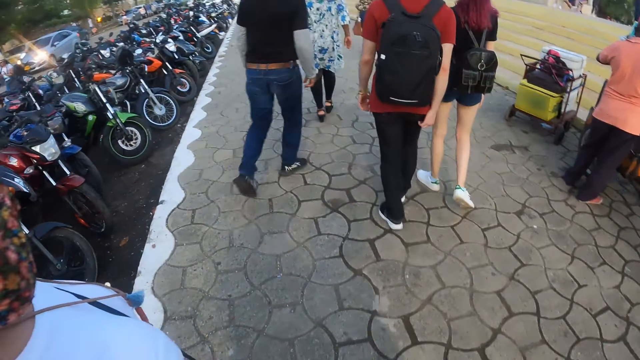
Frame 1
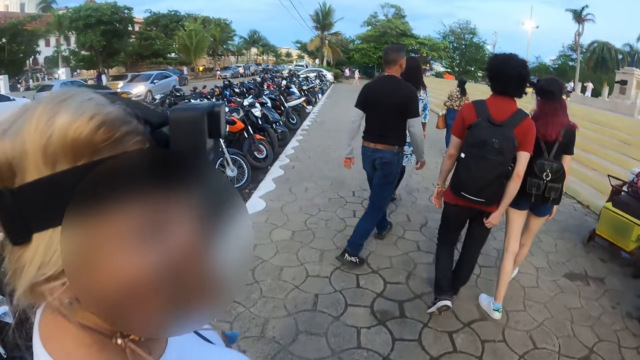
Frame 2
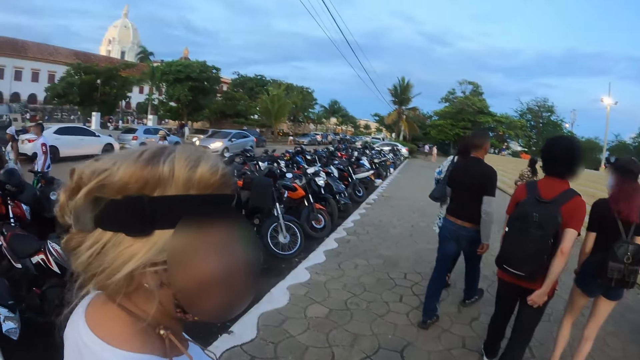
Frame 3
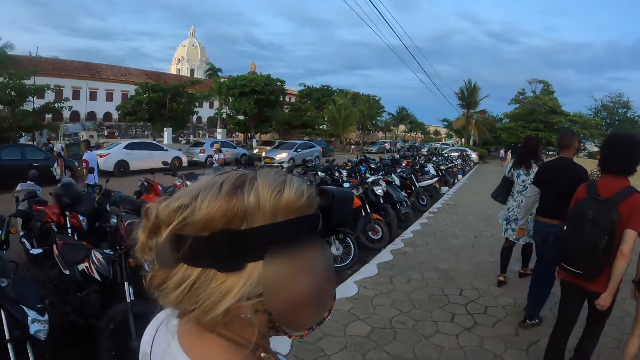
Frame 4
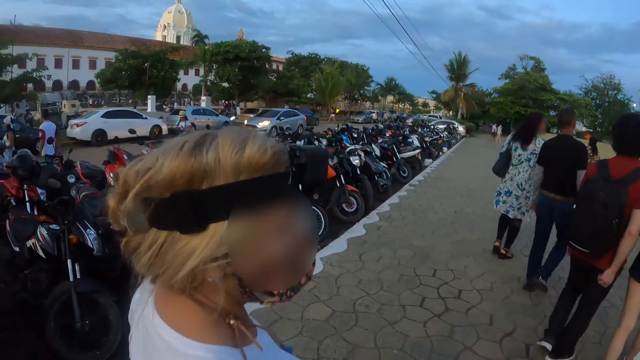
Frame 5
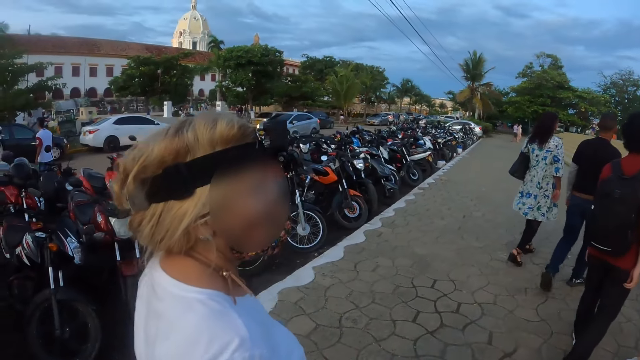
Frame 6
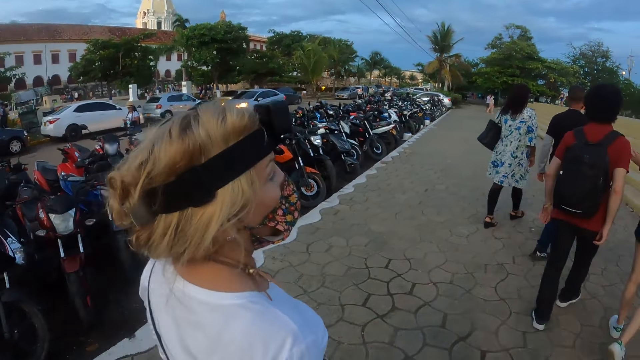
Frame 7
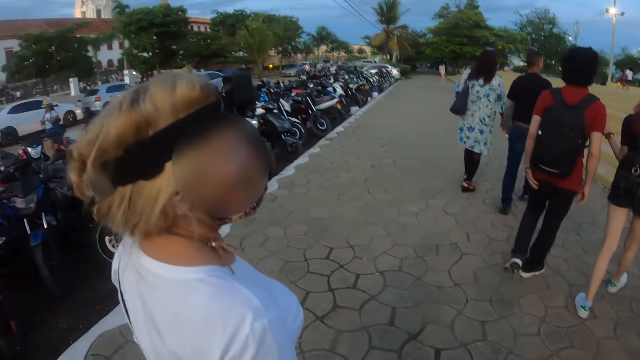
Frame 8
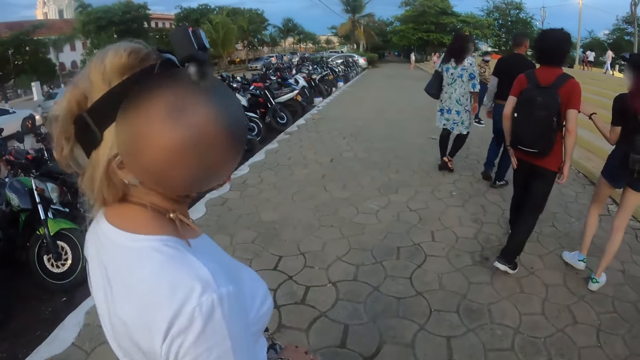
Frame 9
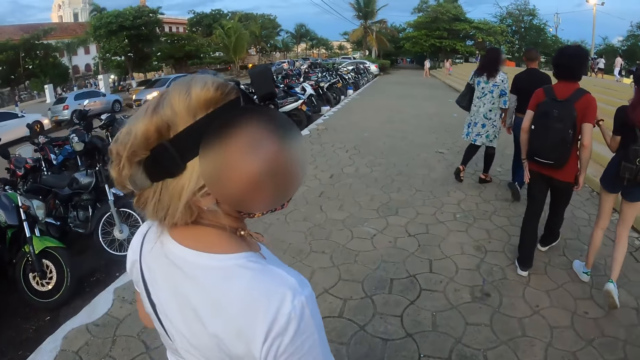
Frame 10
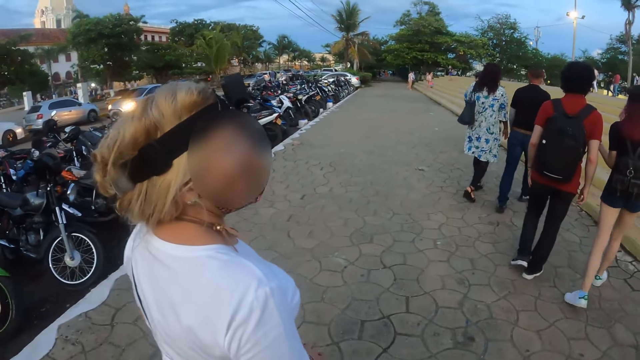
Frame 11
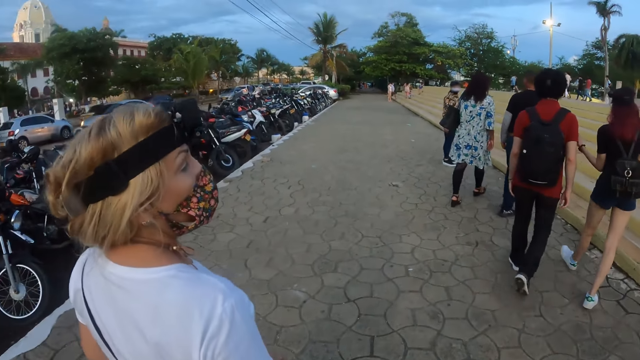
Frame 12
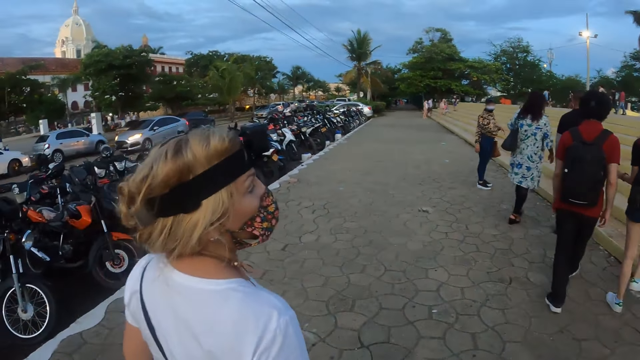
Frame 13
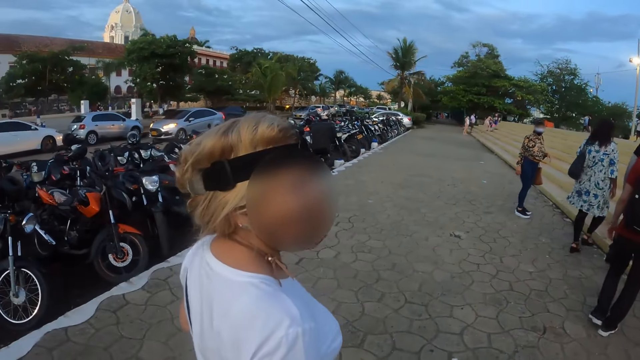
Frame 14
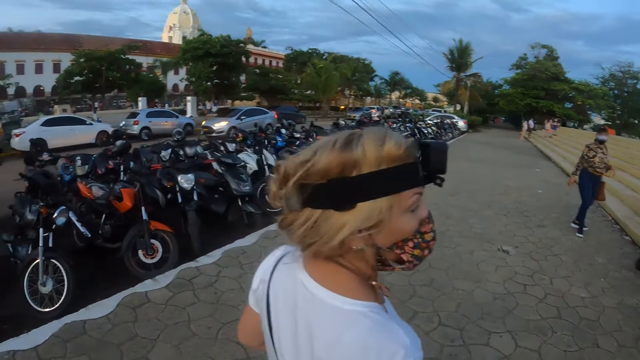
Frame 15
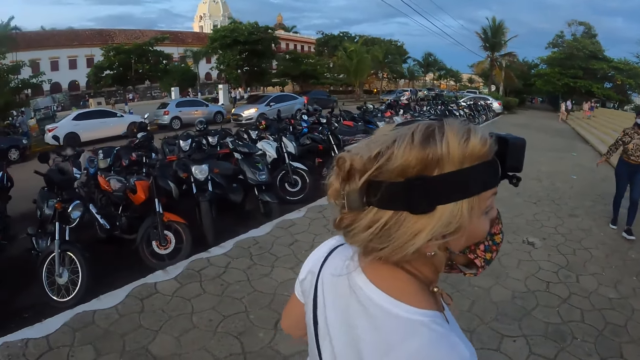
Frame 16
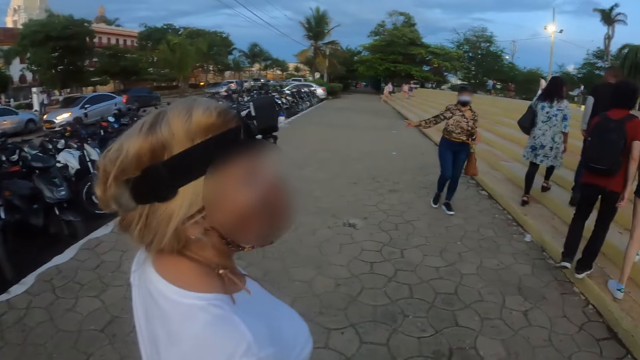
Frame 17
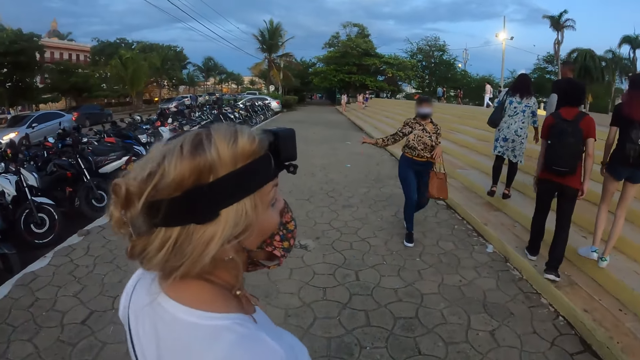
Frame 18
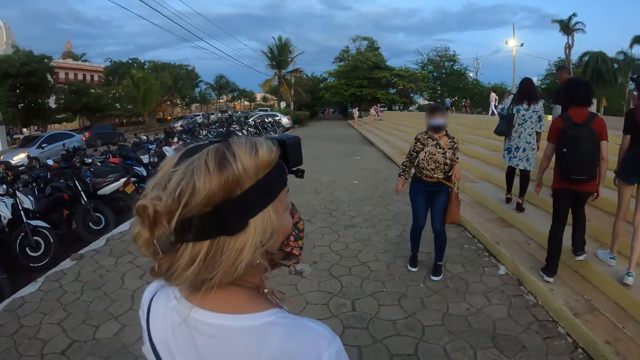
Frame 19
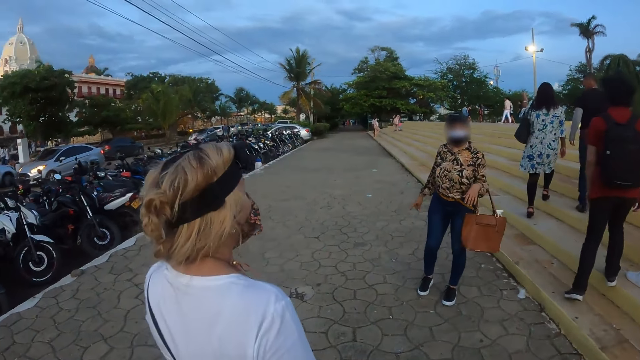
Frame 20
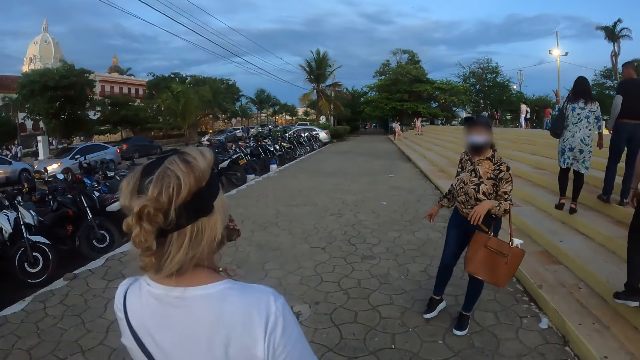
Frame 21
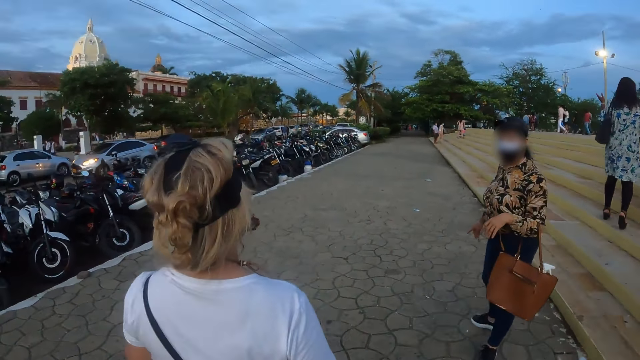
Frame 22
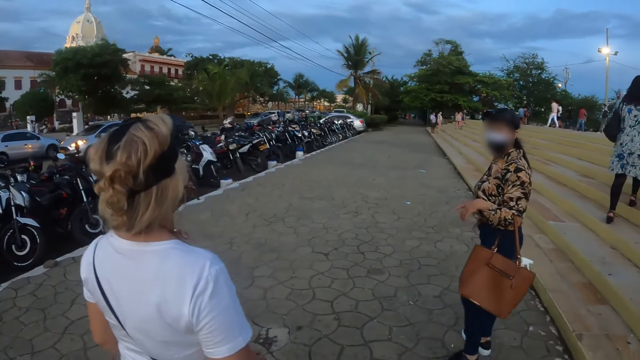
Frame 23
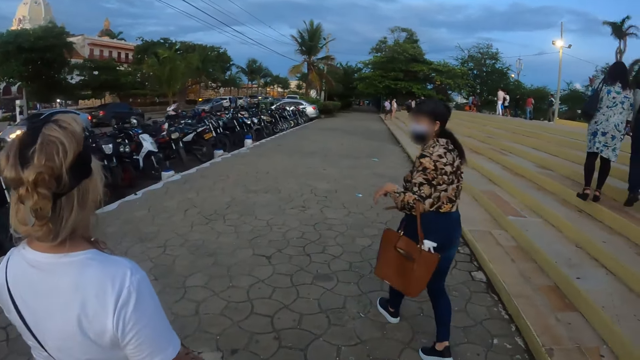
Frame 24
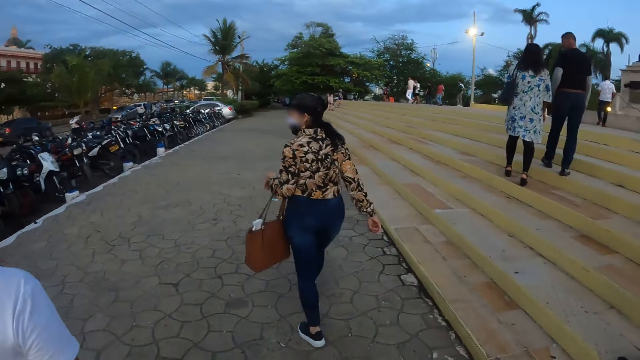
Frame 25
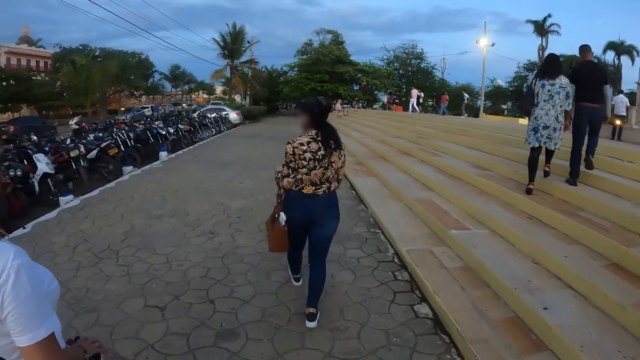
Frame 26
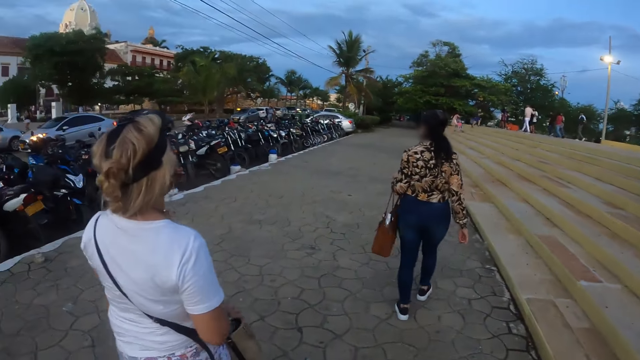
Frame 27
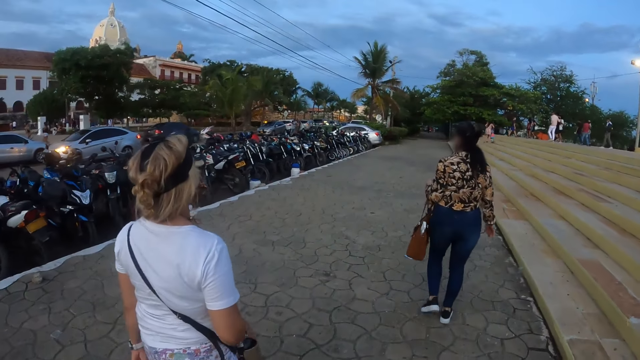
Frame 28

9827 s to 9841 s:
A woman walks around. The woman moves a head. Another woman talks to the camera wearer. The camera wearer walks on the road. The first woman walks on the road. The other woman moves a hand. The first woman walks on the road. The camera wearer walks on the road. The other woman walks on the road.

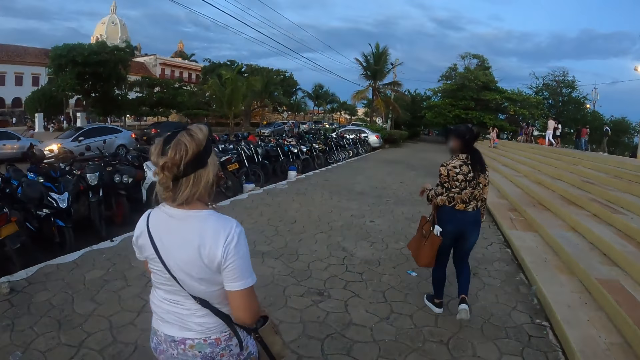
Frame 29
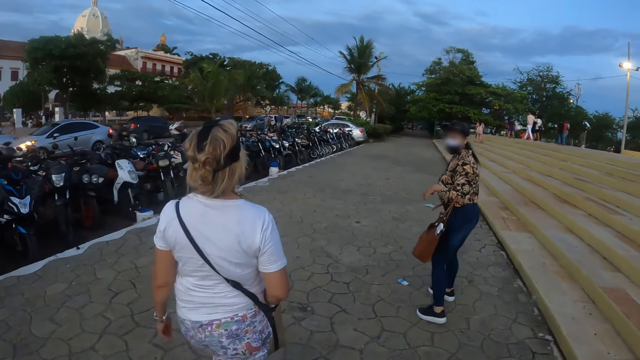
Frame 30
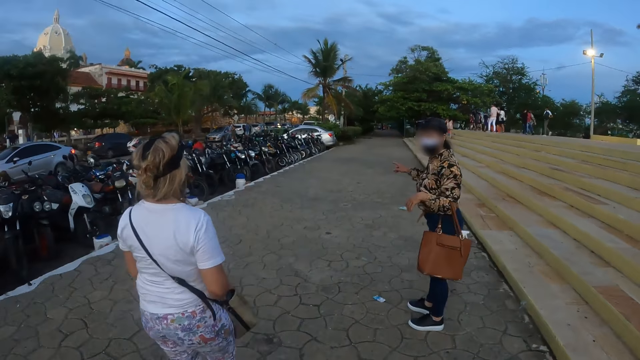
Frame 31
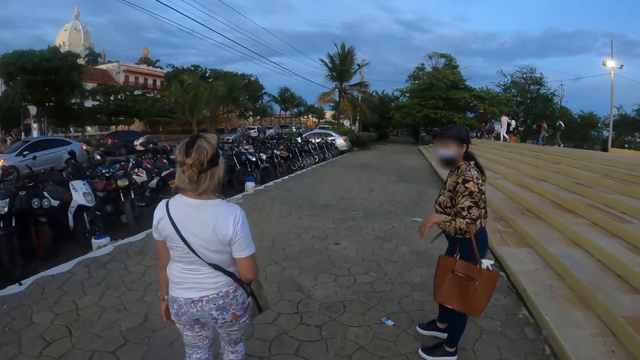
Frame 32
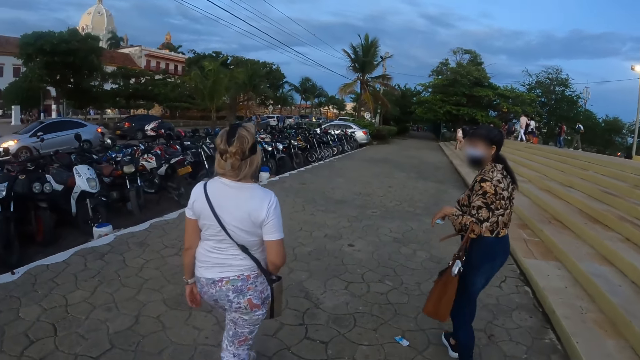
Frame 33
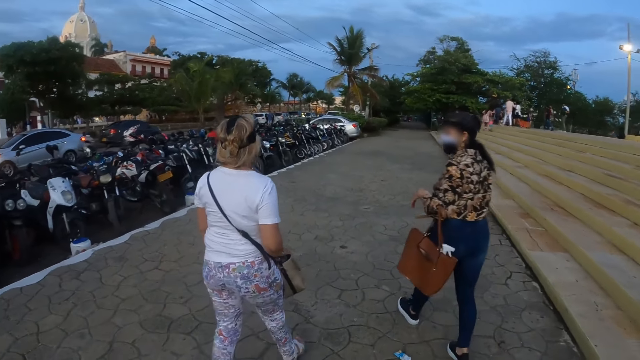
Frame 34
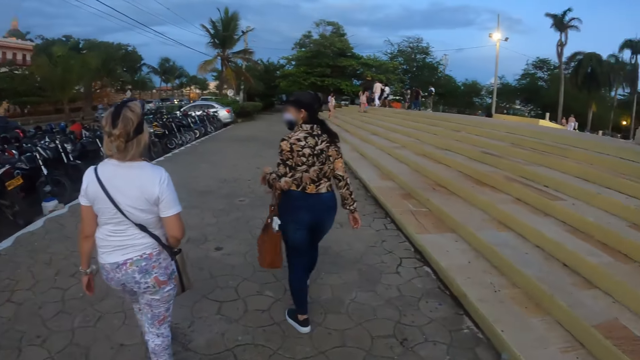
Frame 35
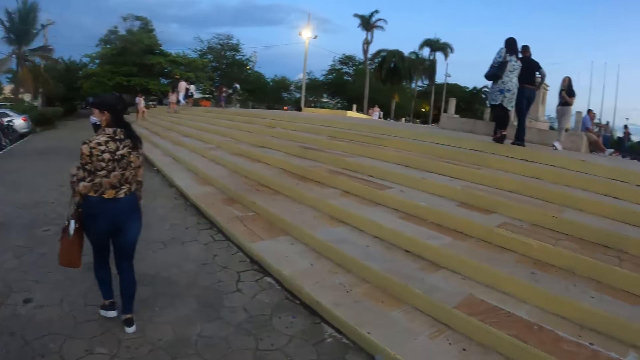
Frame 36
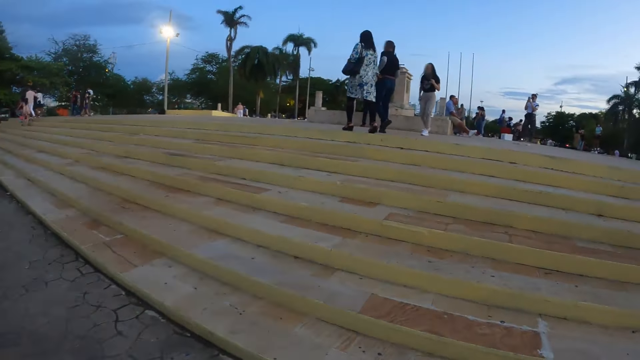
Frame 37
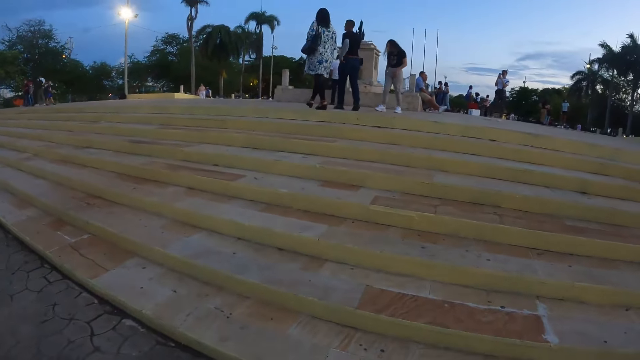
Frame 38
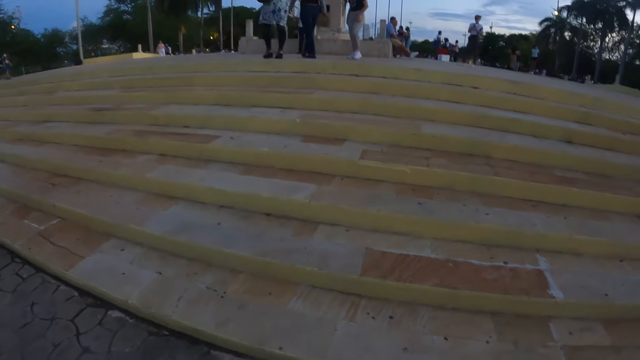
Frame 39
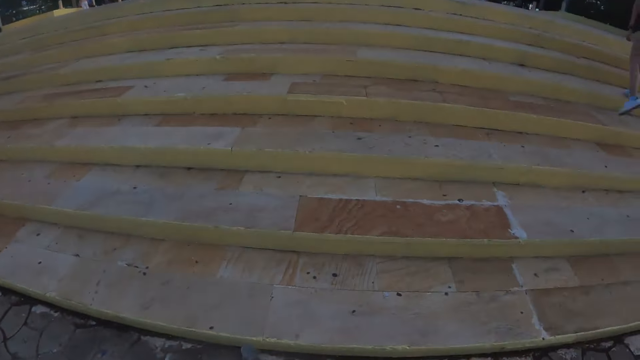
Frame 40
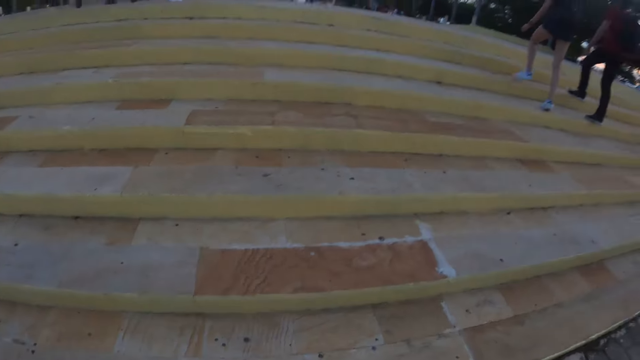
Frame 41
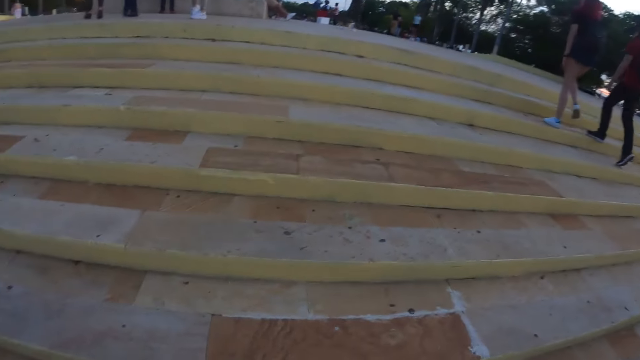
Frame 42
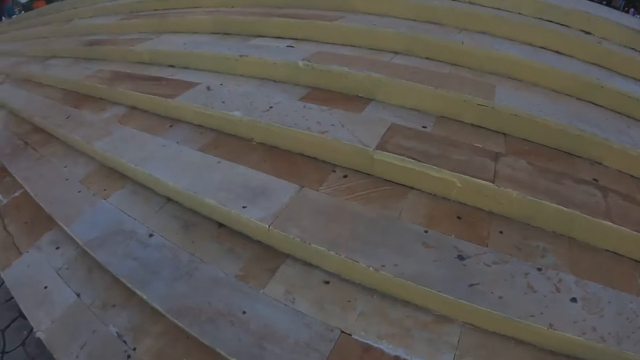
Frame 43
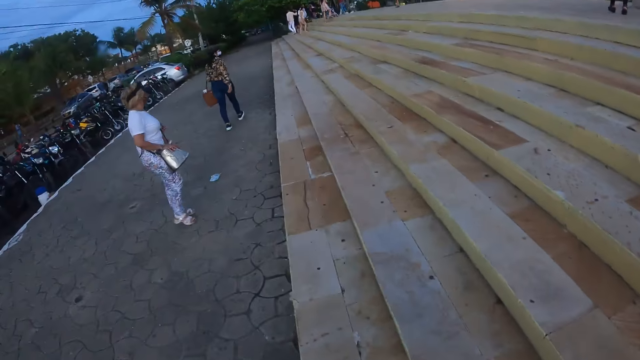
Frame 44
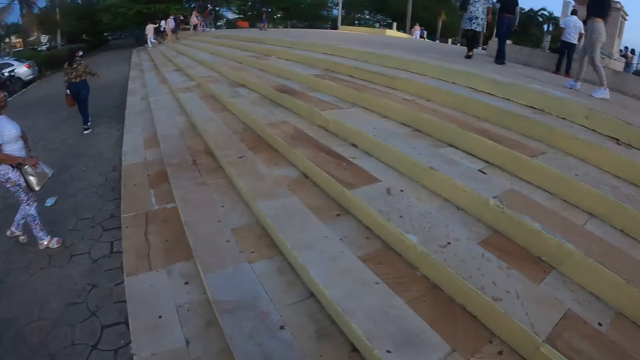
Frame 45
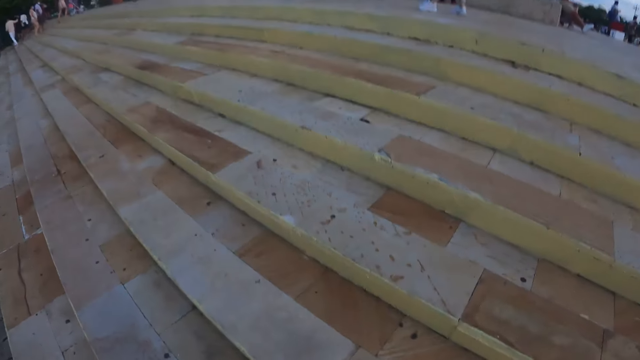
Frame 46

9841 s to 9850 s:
A woman turns. The woman talks to another woman. The first woman moves a hand. The first woman walks on the road. The camera wearer walks on the road. The other woman walks on the road. The camera wearer looks around. They walk around. They climb the stairs. They look around.
